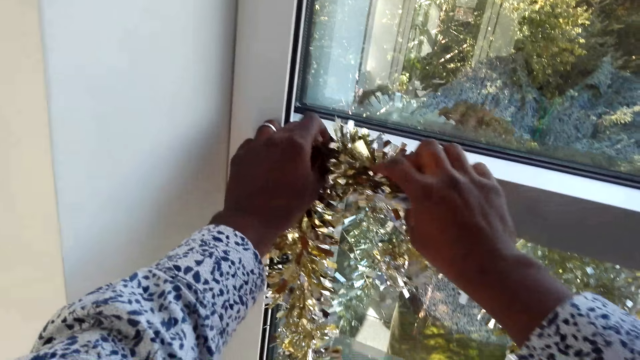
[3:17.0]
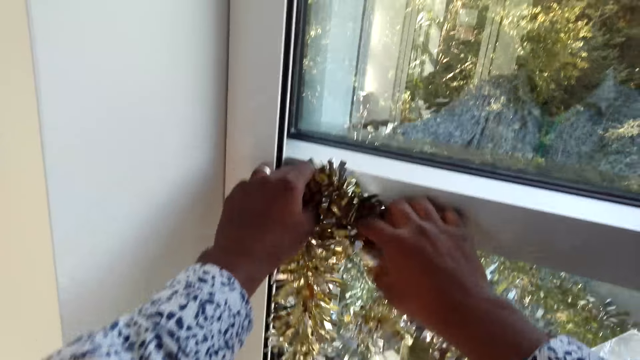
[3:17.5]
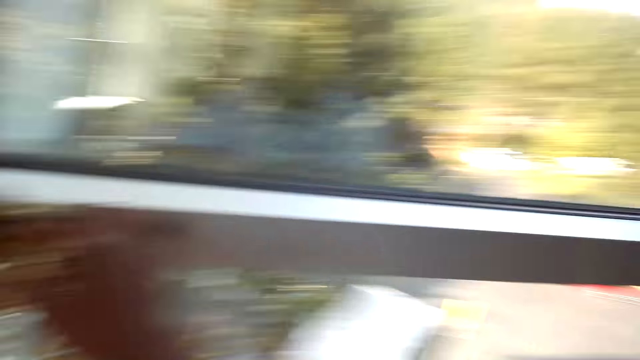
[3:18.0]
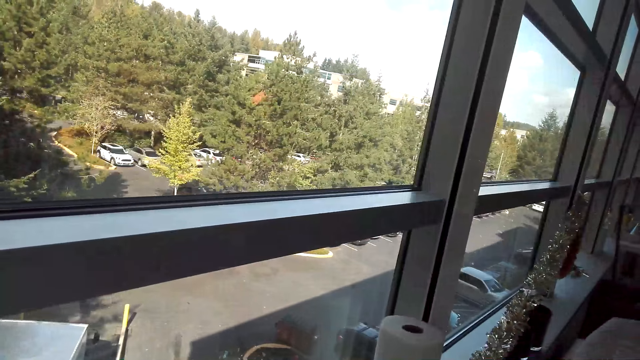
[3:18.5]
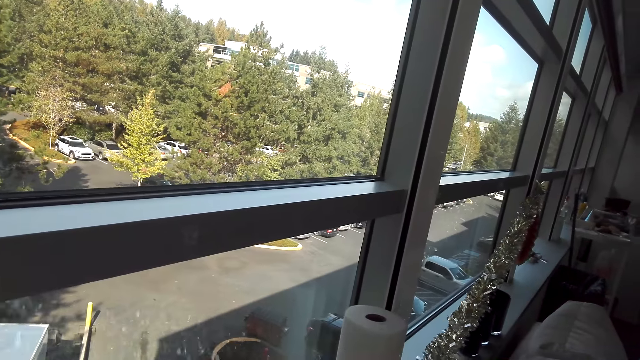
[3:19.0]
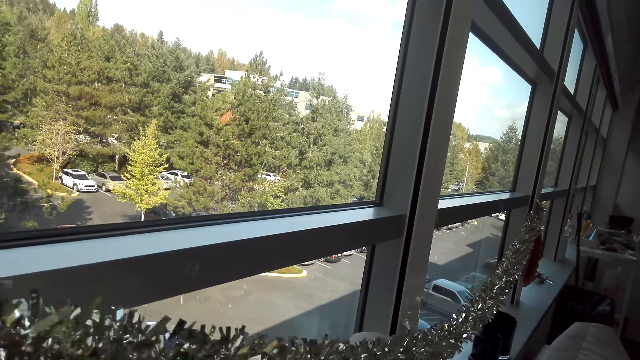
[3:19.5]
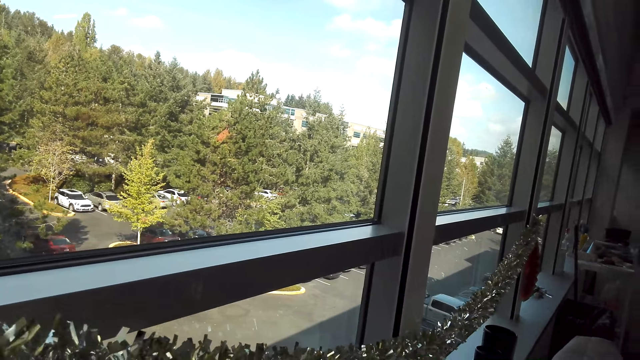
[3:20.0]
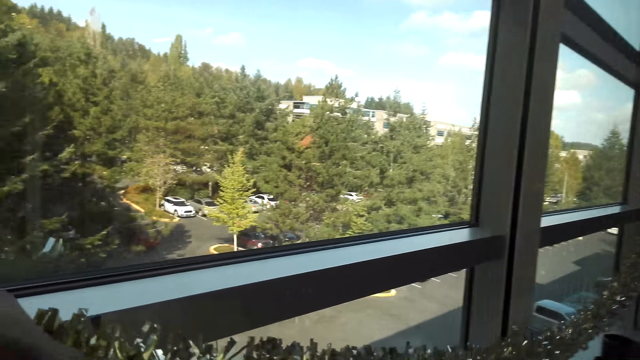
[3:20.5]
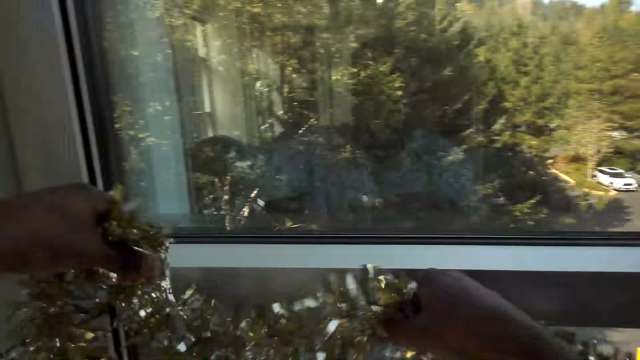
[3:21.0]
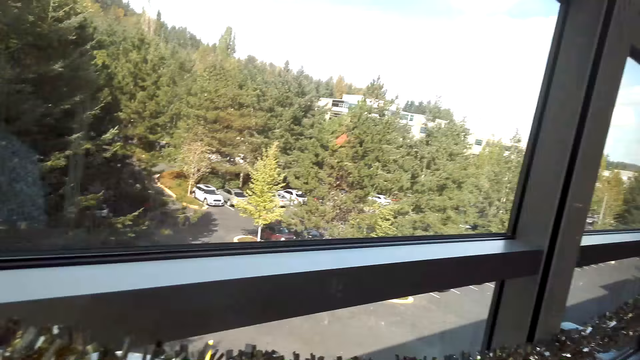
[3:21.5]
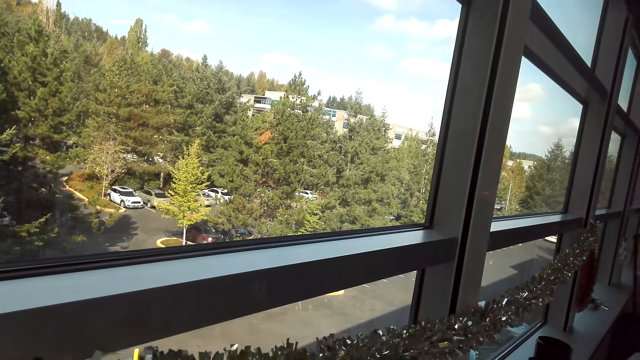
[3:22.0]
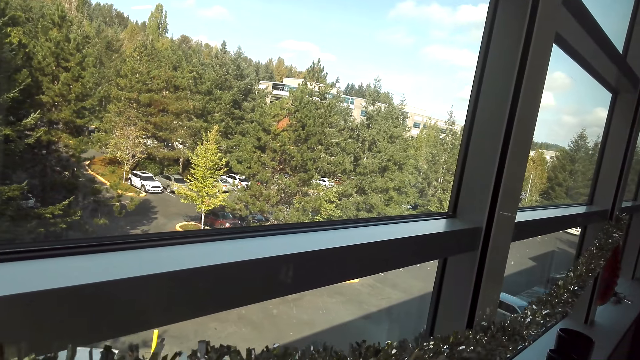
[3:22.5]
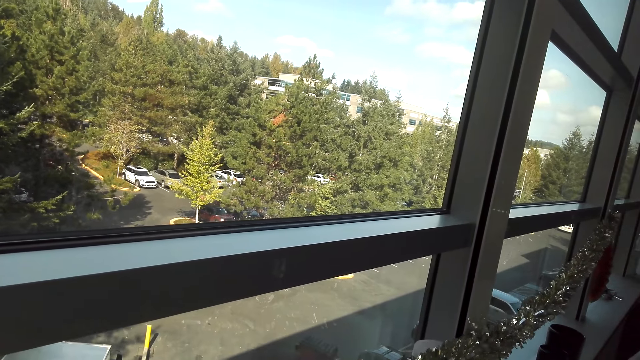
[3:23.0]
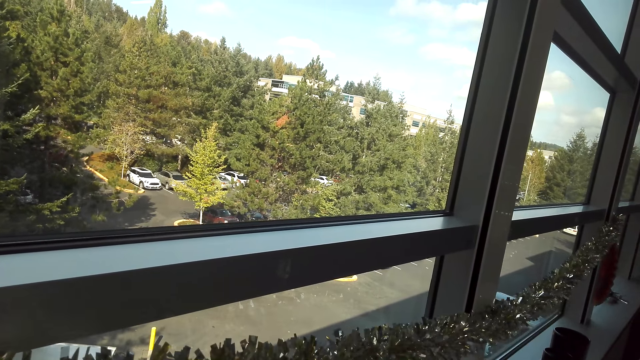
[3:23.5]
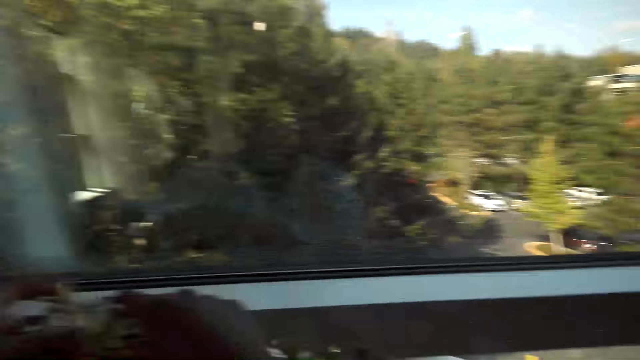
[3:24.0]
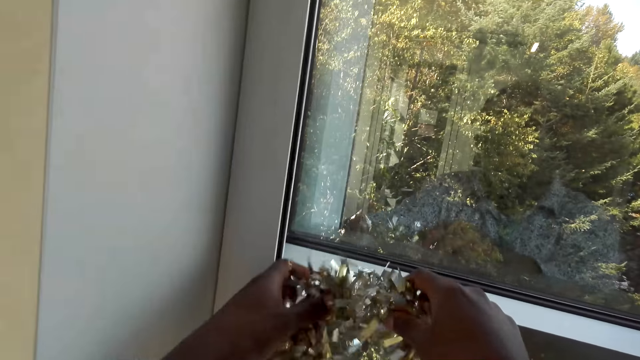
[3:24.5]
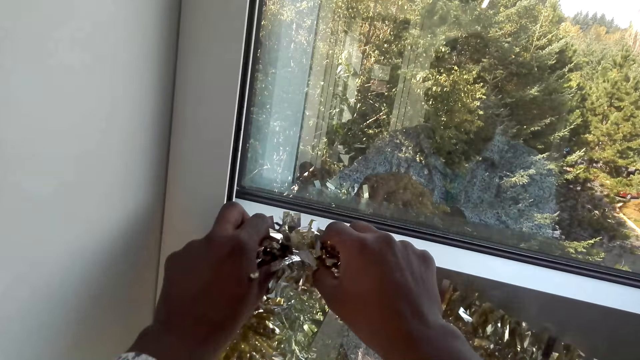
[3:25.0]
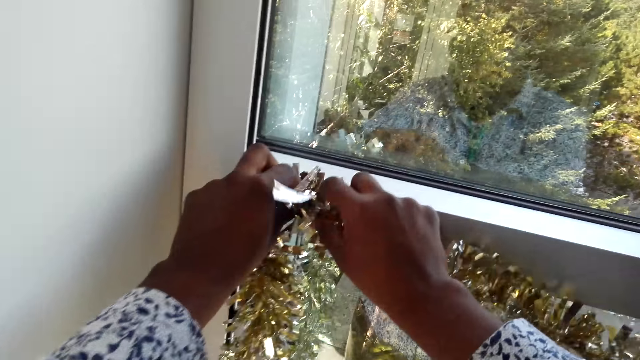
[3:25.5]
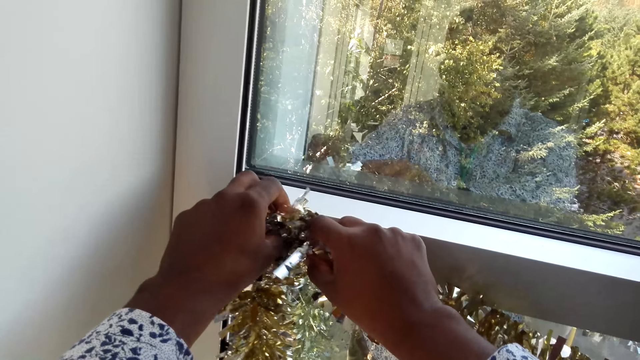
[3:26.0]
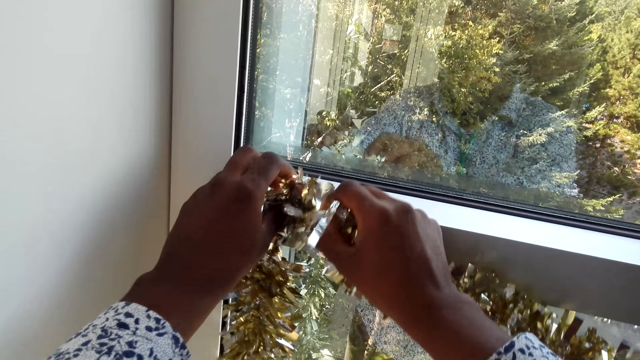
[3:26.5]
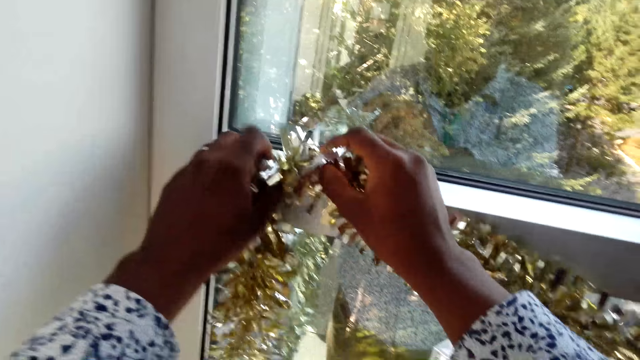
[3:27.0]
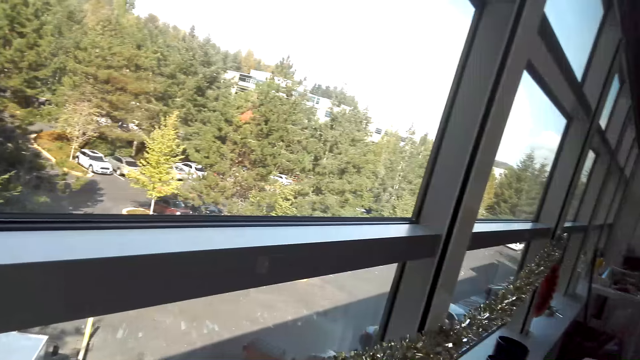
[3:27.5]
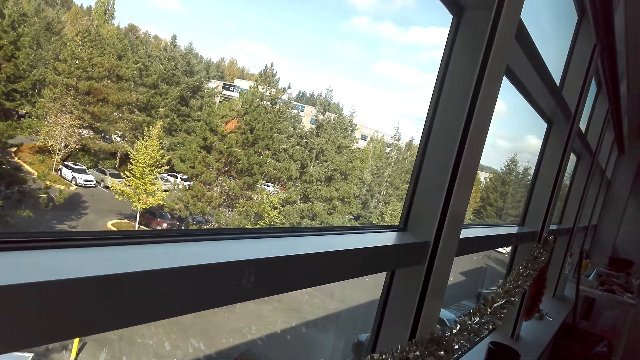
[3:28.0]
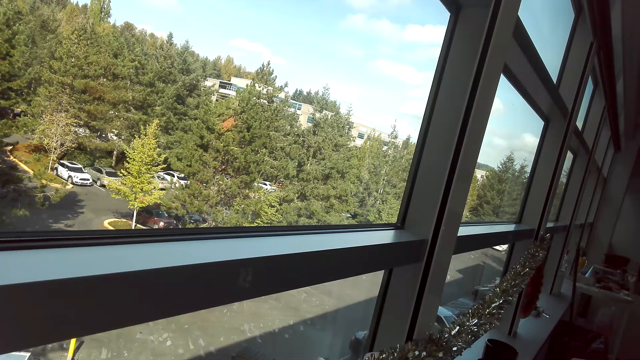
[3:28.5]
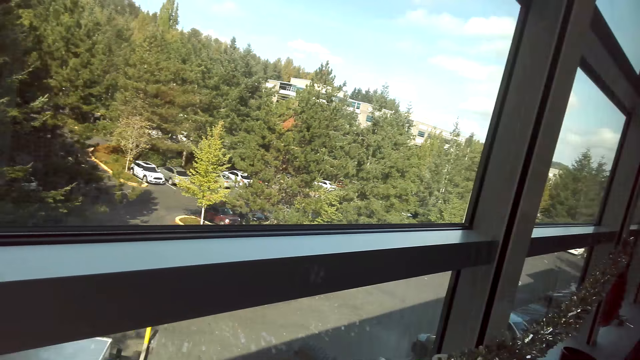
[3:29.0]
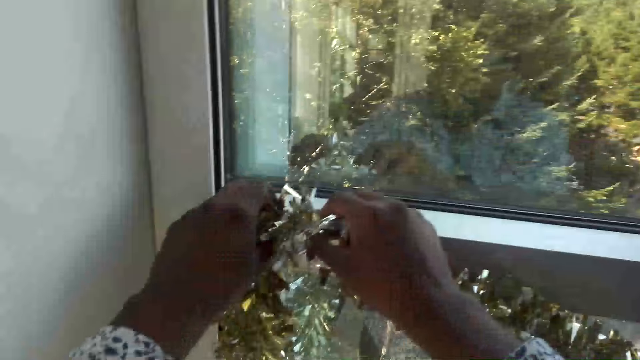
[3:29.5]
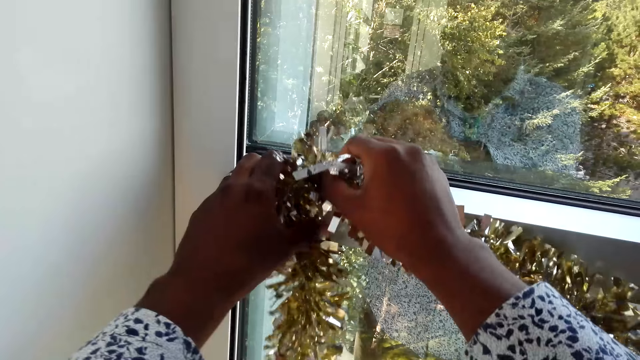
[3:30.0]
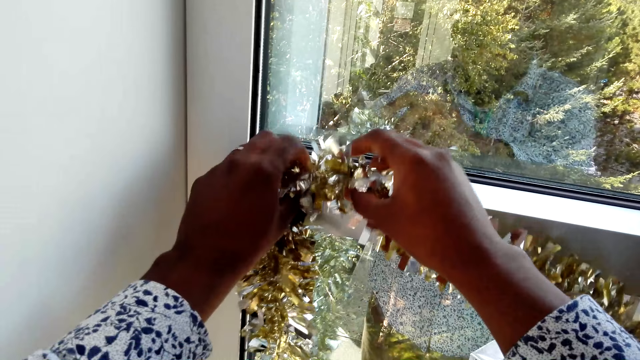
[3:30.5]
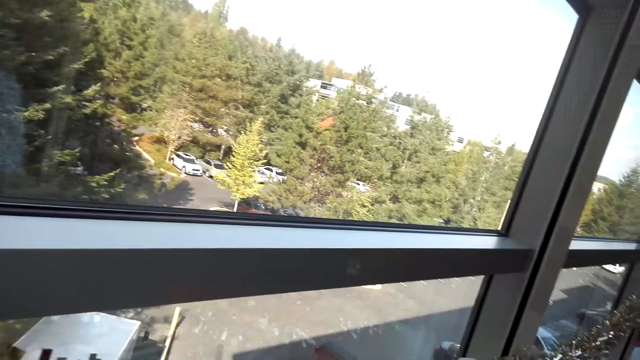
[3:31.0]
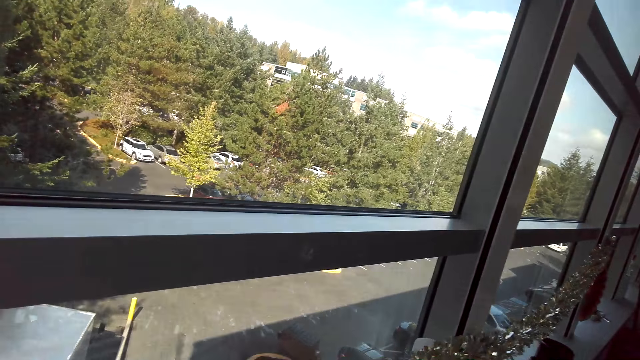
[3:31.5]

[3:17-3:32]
The camera wearer adjusts the tinsel. They look around.

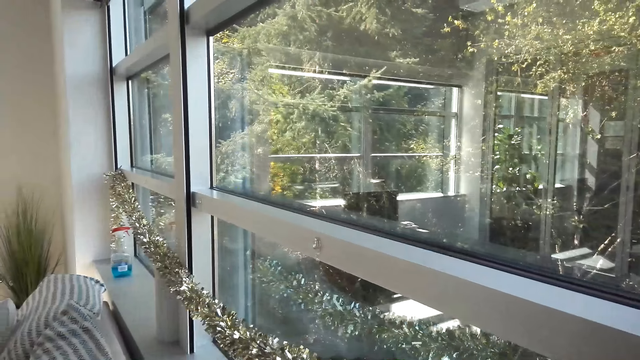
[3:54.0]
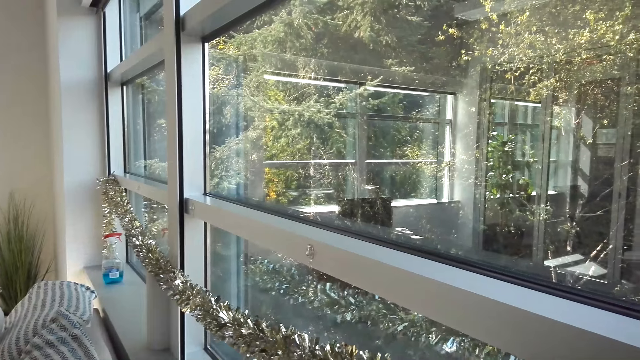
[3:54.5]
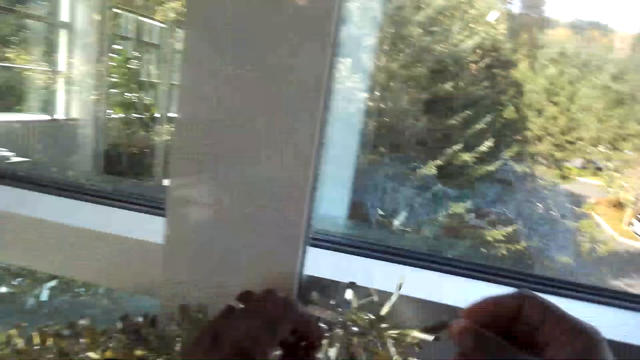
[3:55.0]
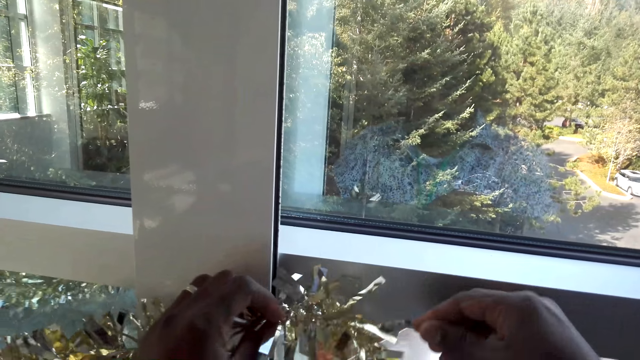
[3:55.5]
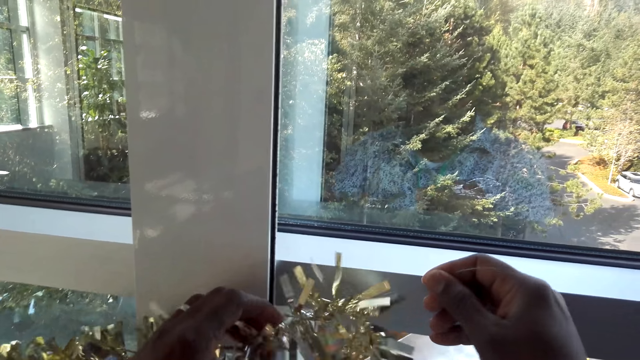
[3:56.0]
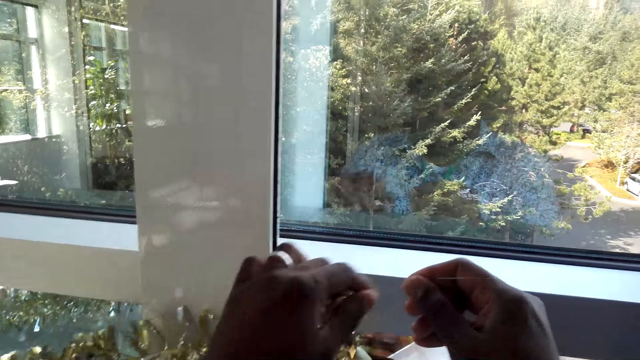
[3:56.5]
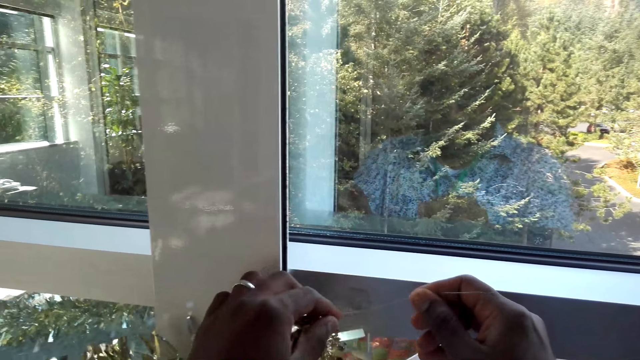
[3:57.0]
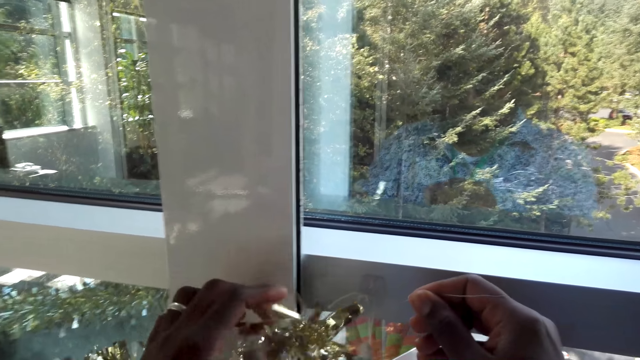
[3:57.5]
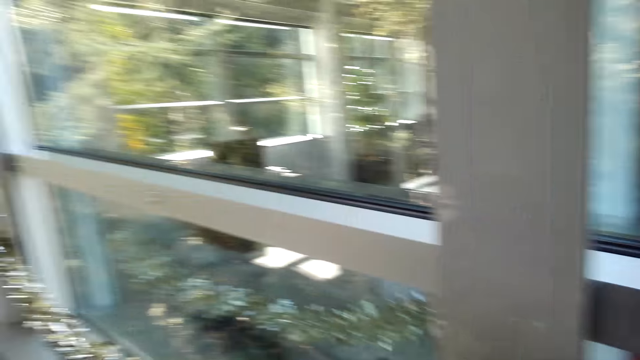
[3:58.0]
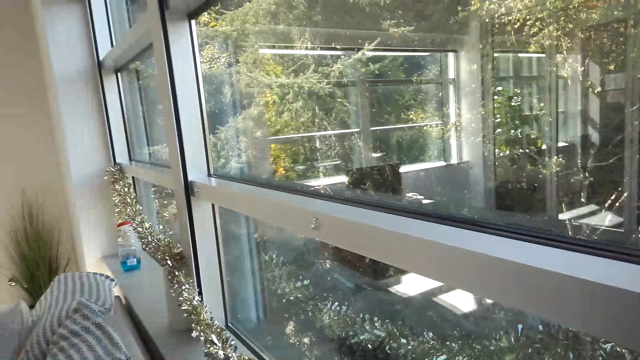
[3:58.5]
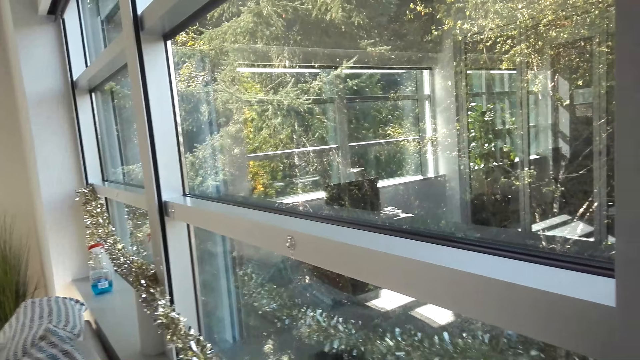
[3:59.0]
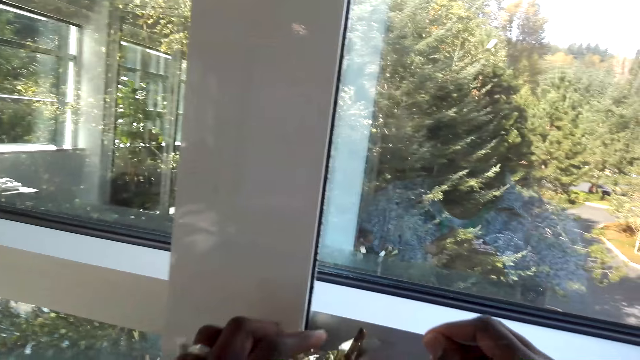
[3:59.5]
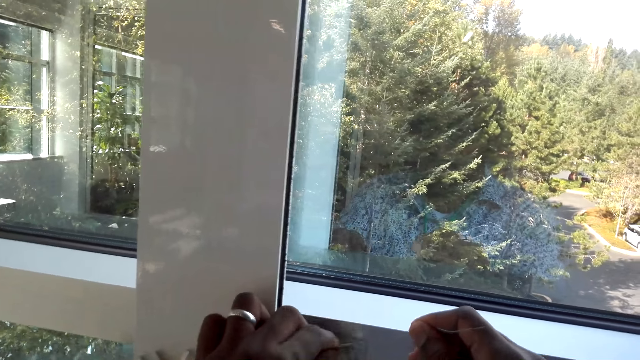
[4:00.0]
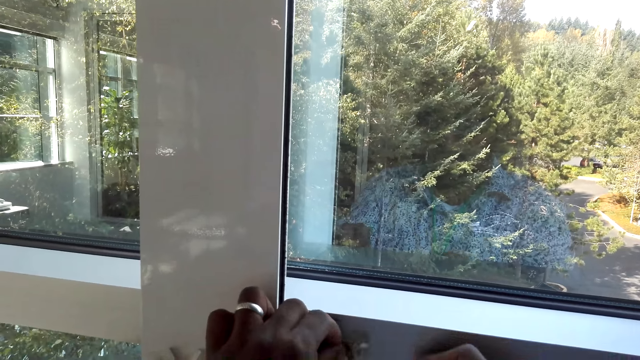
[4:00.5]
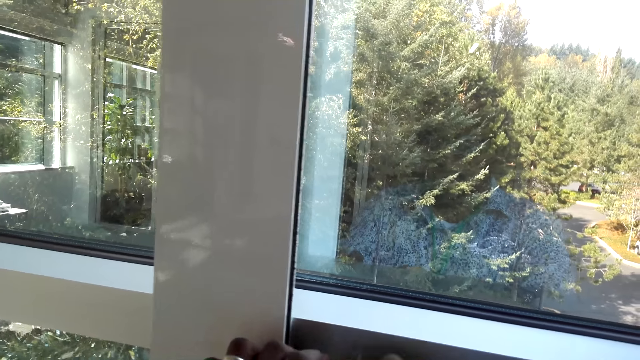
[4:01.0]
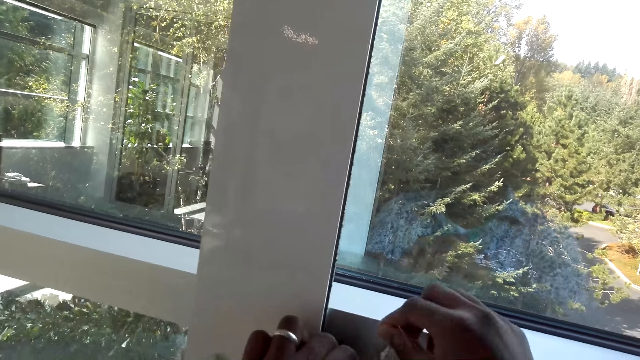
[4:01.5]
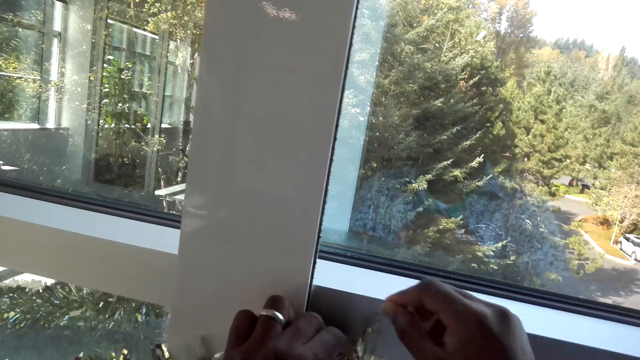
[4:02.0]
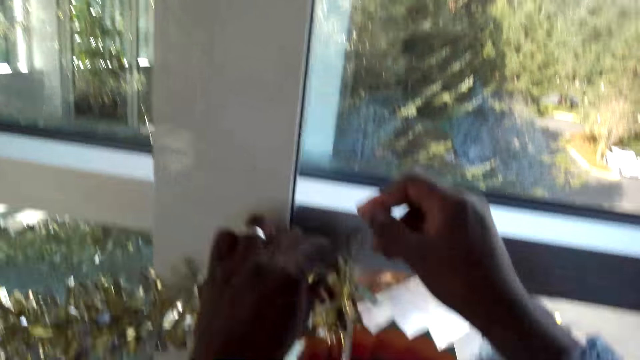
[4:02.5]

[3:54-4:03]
The camera wearer tightens the tinsel.
